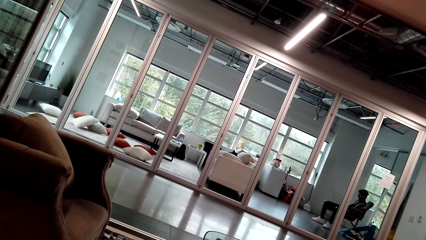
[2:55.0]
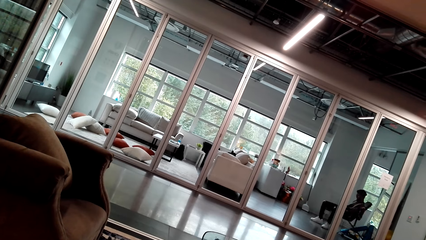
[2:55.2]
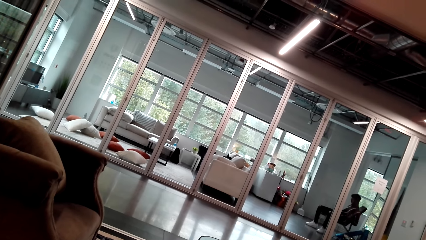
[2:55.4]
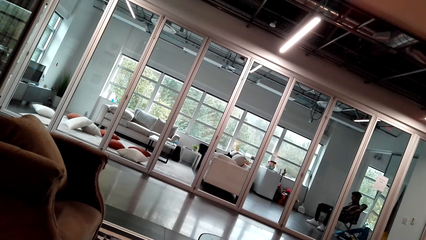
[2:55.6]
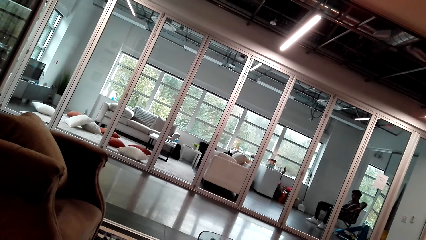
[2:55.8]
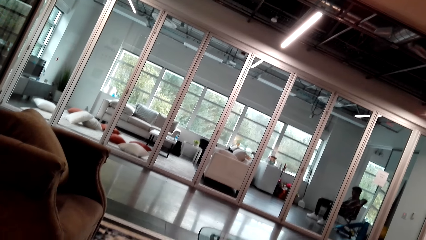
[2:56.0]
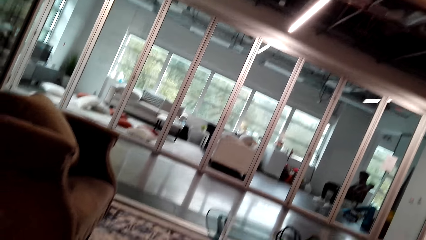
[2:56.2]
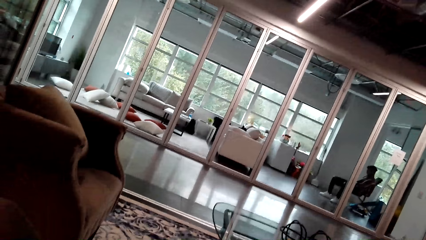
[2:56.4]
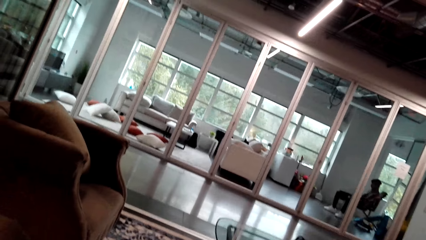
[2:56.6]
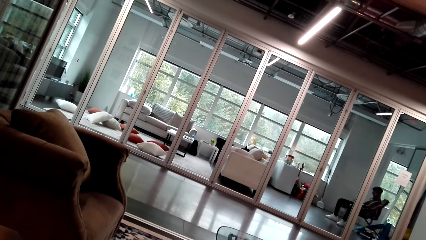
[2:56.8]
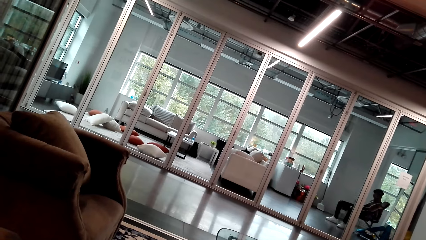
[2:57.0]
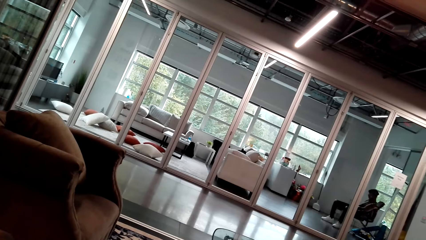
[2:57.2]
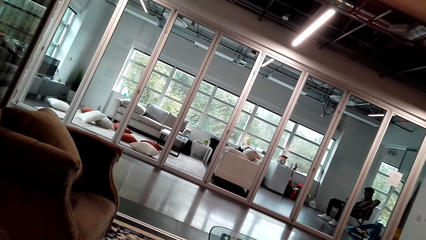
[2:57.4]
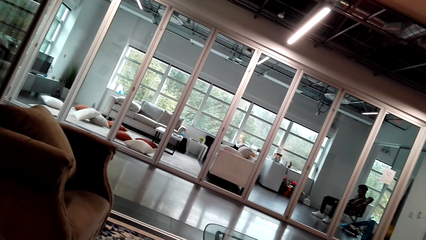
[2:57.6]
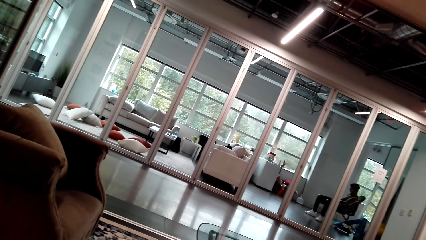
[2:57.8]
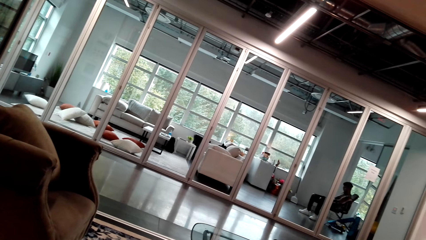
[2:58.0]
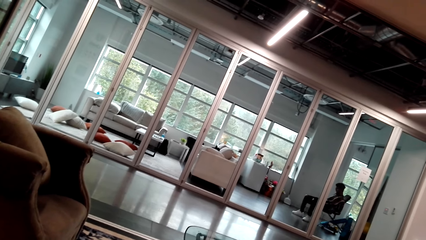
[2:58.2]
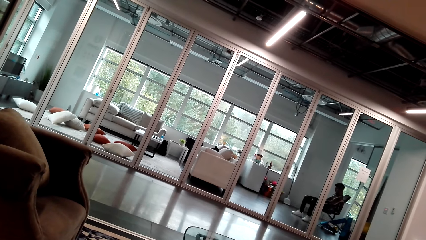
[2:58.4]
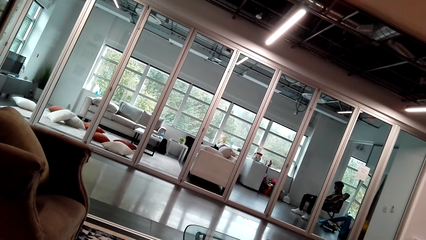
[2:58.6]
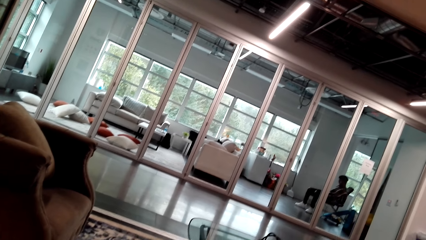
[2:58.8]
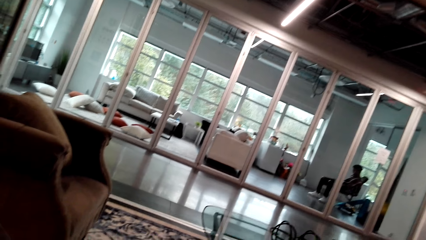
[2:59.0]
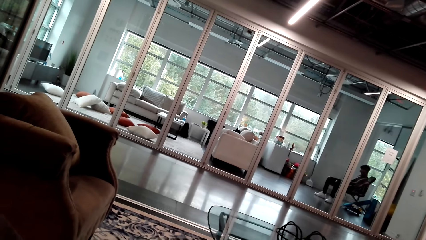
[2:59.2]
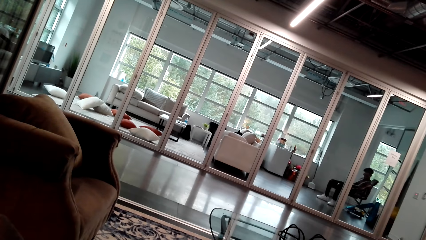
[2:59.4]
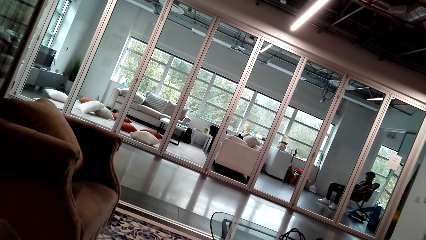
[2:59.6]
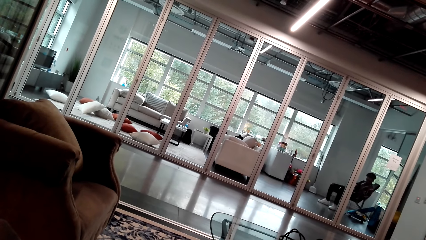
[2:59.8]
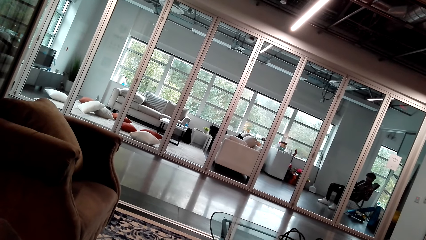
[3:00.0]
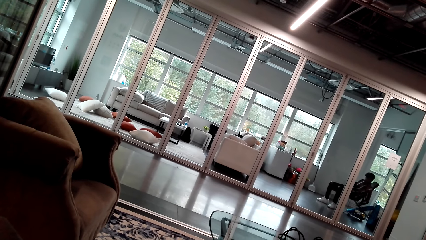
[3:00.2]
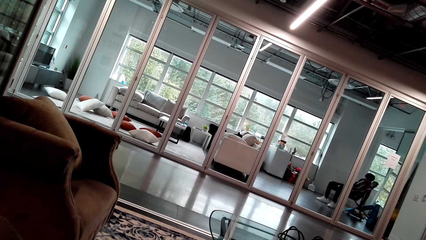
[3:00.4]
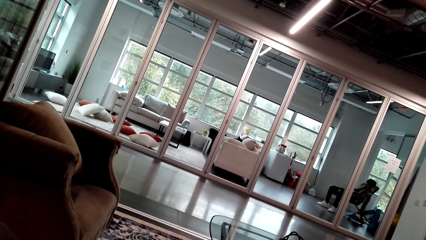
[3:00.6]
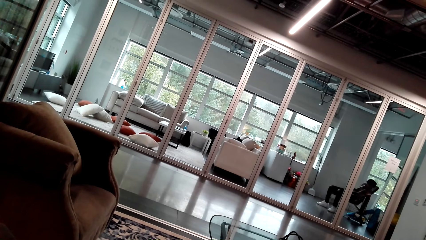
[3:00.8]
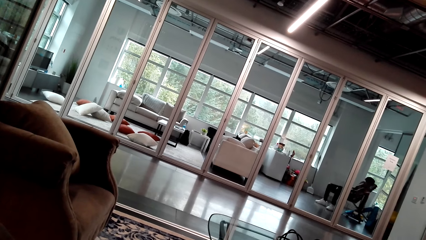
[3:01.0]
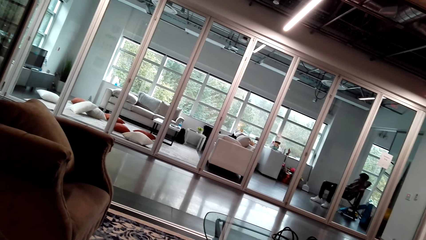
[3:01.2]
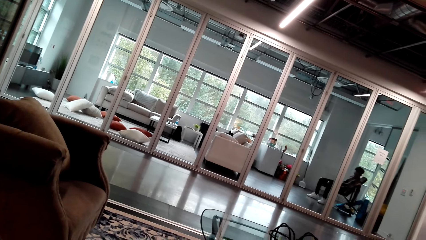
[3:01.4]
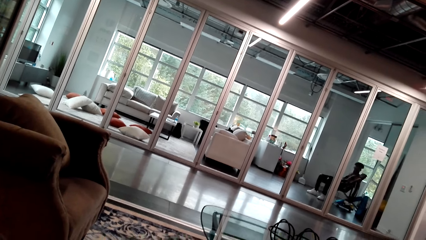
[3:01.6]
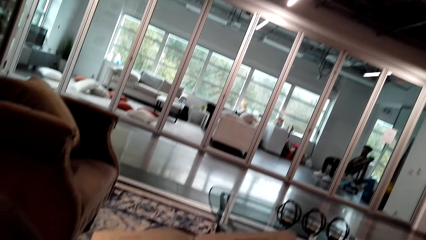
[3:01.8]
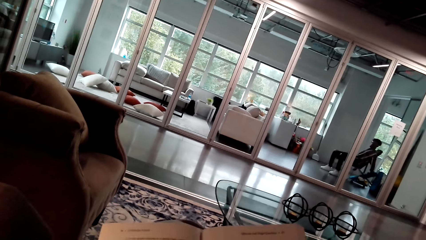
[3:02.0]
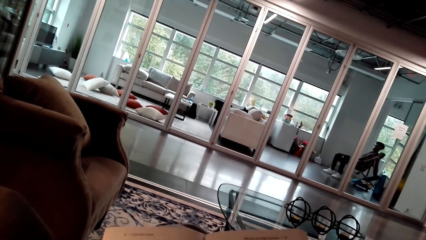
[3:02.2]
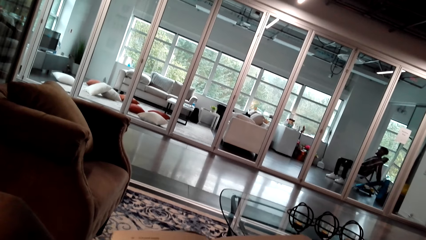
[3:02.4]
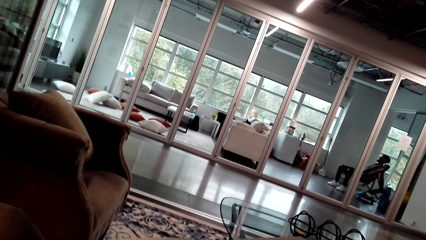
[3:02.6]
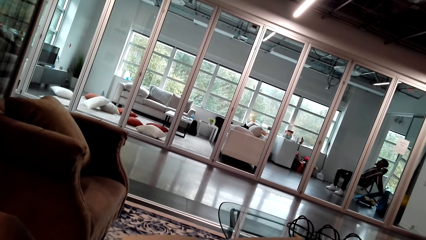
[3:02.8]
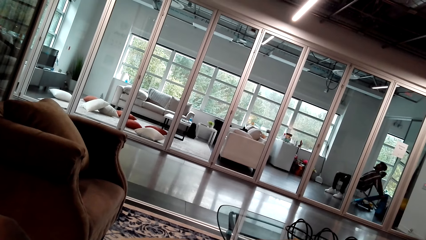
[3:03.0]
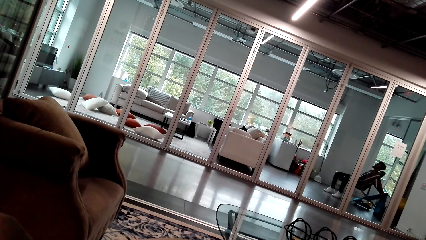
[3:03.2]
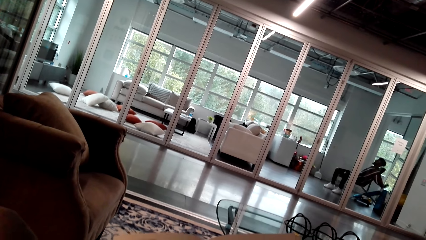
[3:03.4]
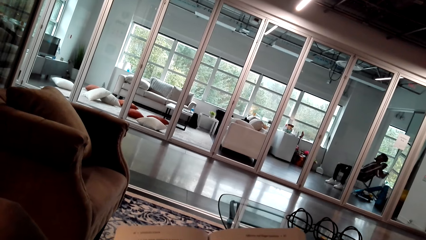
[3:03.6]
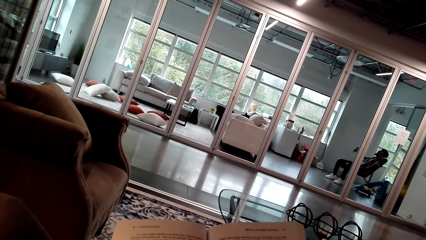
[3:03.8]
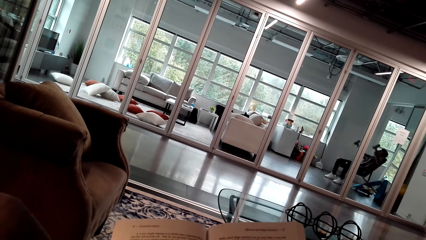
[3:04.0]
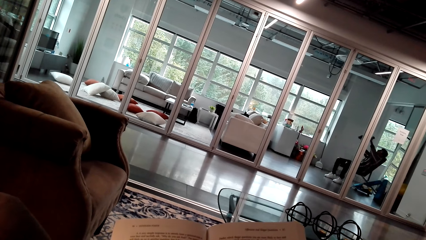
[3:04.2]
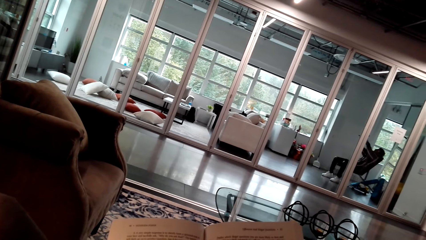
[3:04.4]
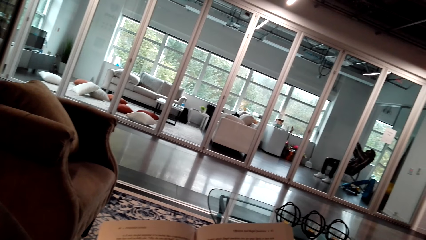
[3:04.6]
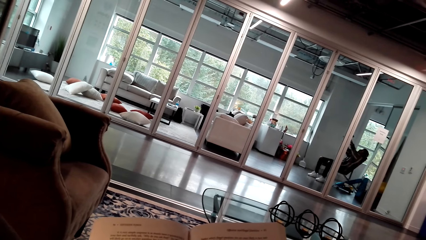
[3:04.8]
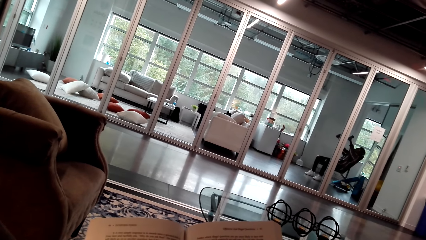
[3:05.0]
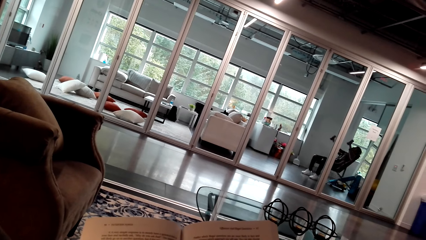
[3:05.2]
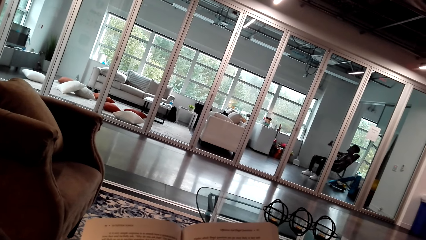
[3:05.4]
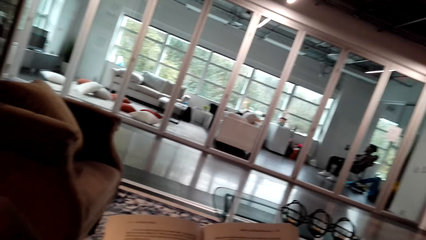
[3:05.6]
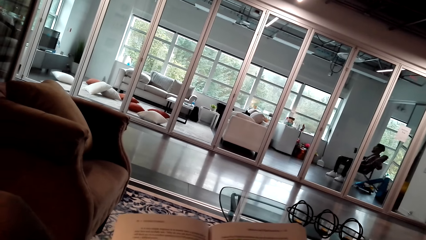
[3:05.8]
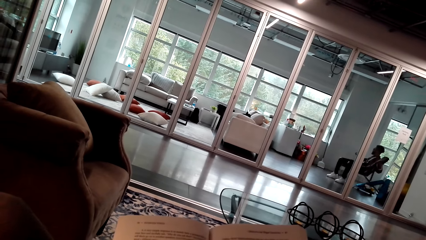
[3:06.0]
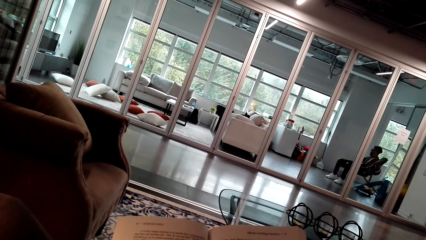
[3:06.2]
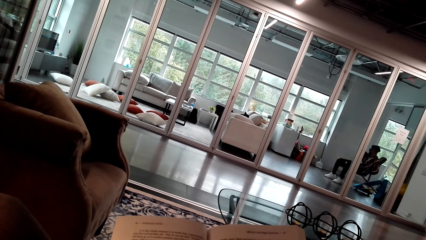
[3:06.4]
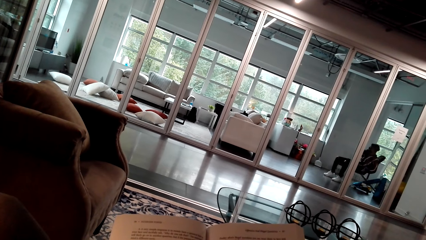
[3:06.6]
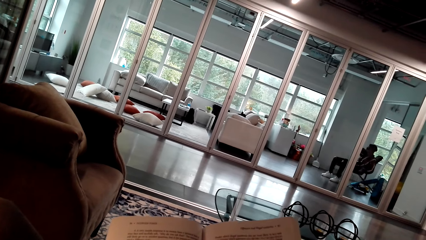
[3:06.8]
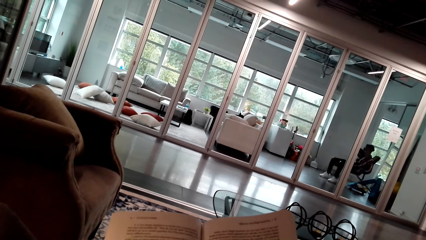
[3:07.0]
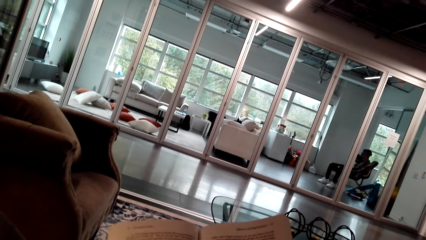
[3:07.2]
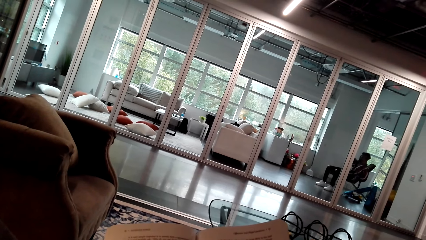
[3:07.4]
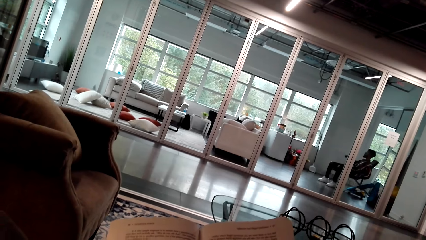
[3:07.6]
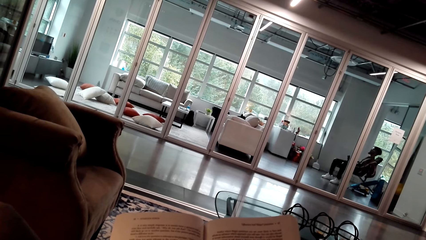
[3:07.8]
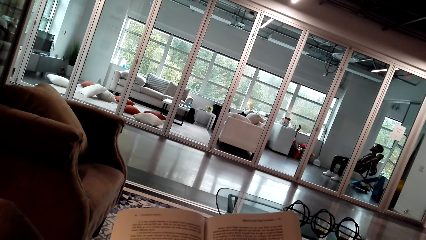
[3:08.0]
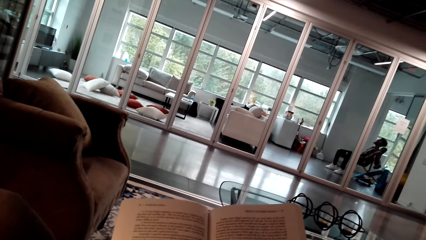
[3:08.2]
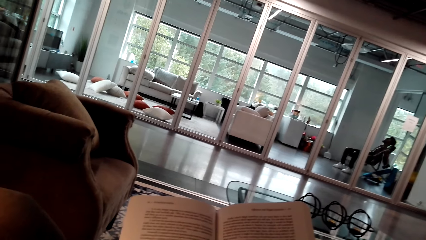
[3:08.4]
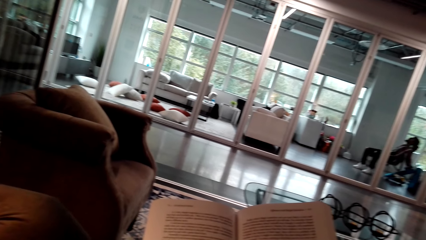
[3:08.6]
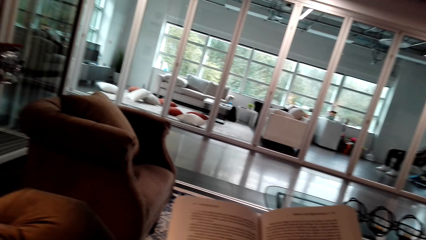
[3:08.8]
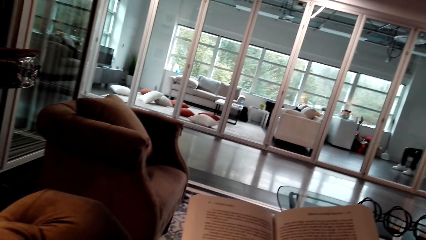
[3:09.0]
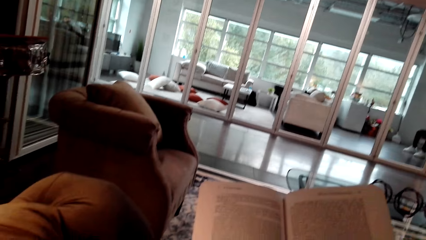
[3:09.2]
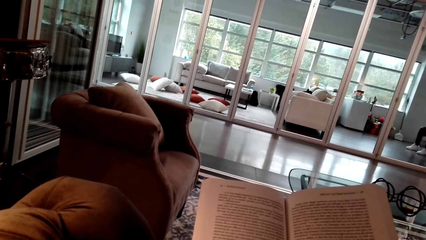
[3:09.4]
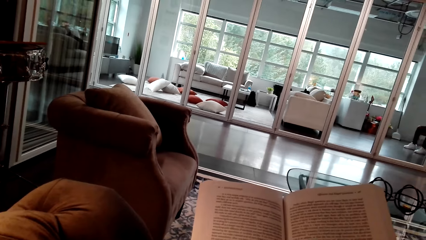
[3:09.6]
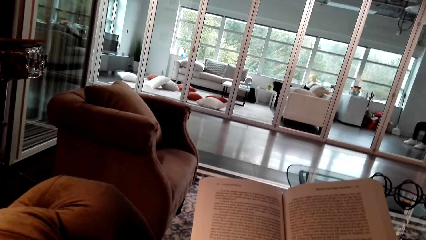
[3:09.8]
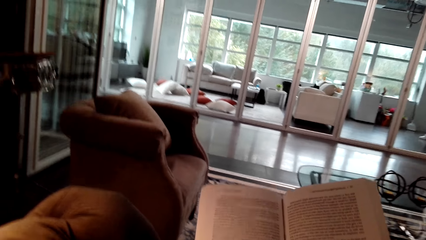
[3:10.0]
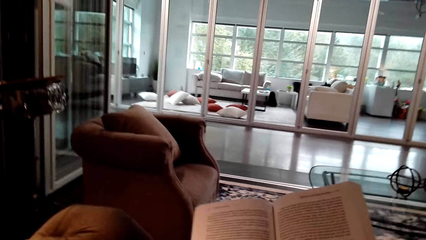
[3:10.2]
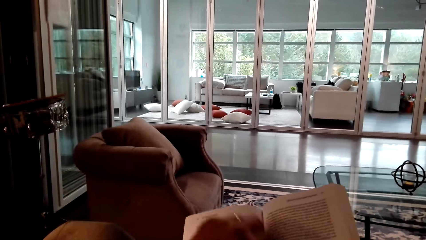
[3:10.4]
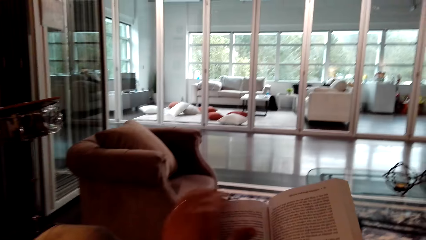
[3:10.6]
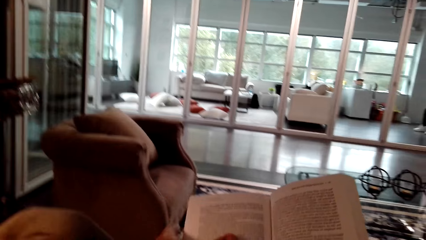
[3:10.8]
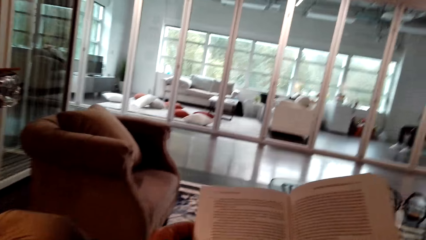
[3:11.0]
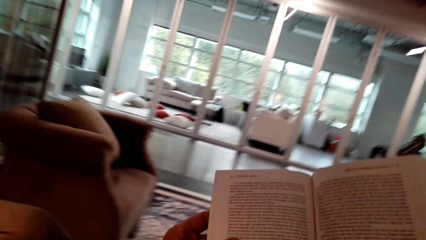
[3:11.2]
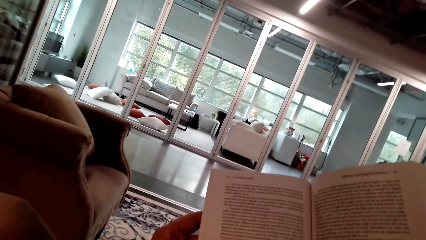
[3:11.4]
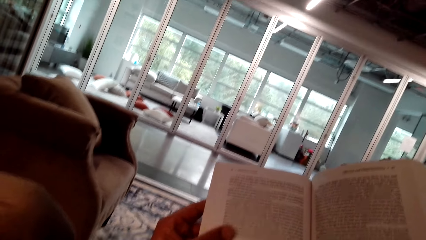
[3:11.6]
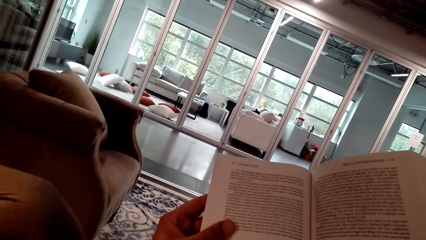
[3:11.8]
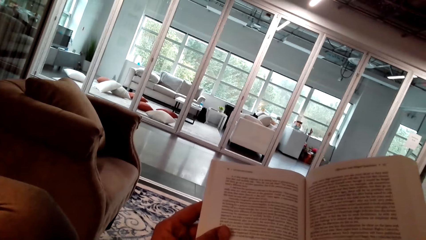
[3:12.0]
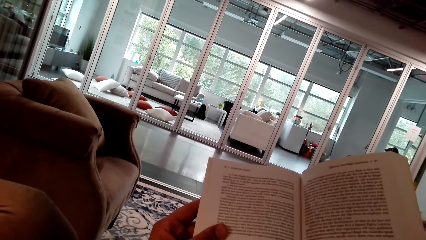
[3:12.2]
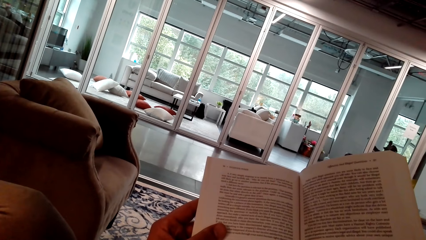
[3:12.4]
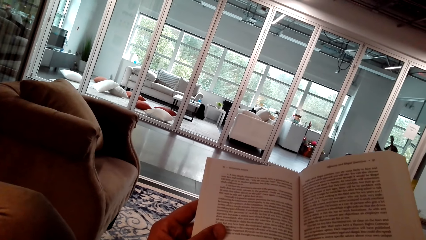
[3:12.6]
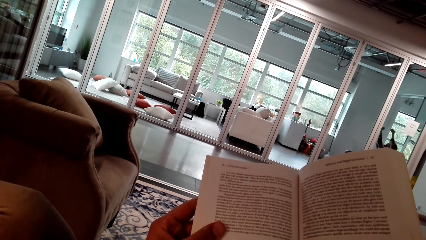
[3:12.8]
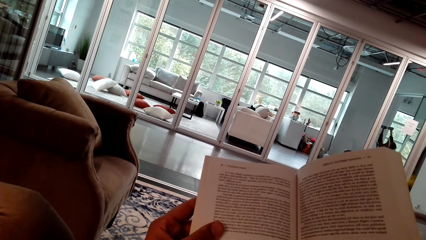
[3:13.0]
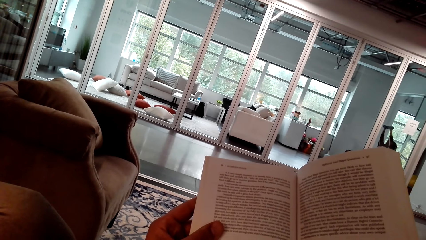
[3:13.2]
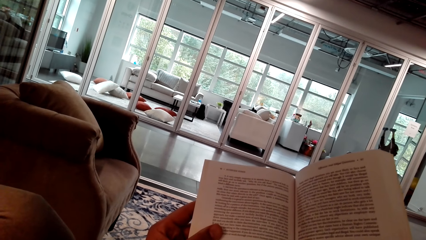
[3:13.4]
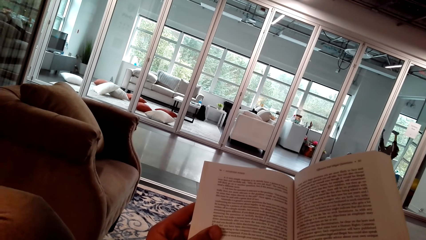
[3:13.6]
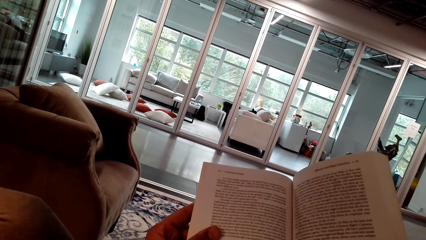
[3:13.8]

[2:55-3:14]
A person picks up the dumbbell and exercises with the dumbbells. The camera wearer reads the book. They read the book again. They hold the book with the left hand.
